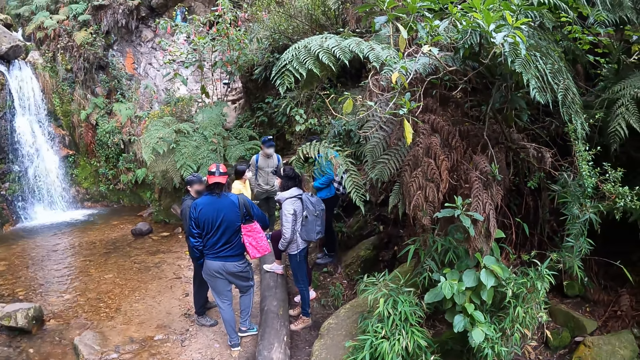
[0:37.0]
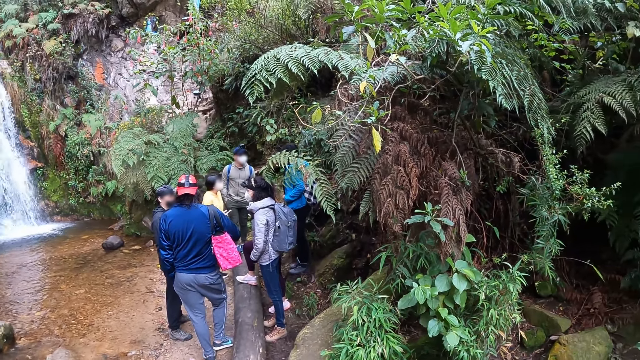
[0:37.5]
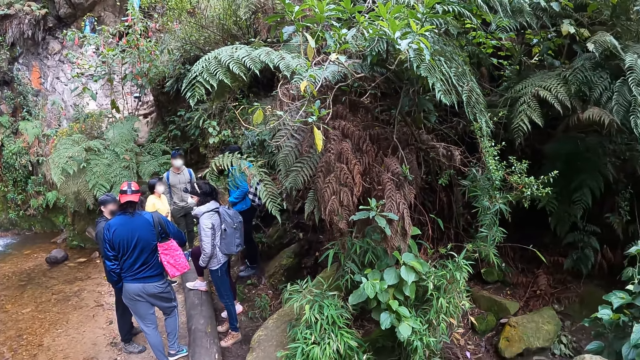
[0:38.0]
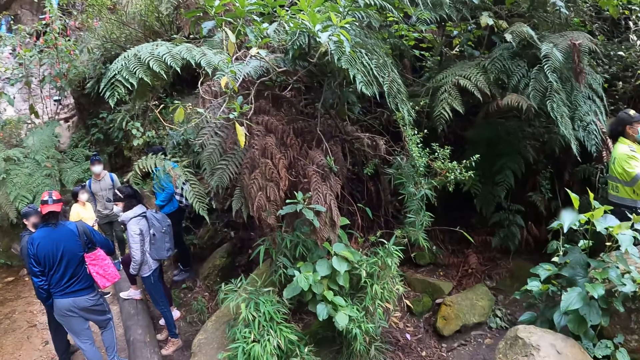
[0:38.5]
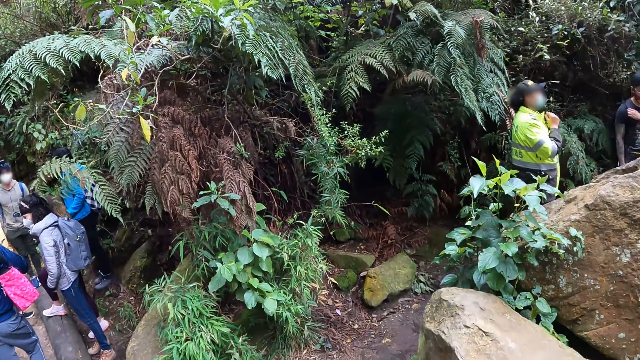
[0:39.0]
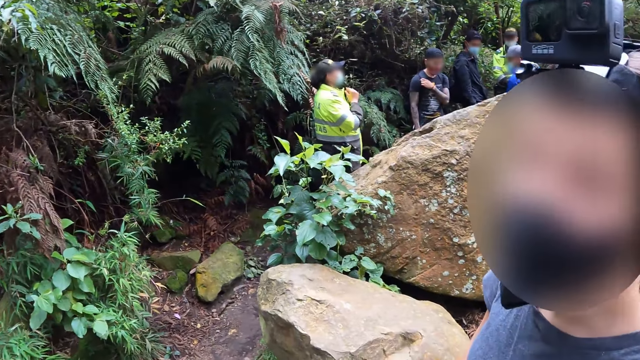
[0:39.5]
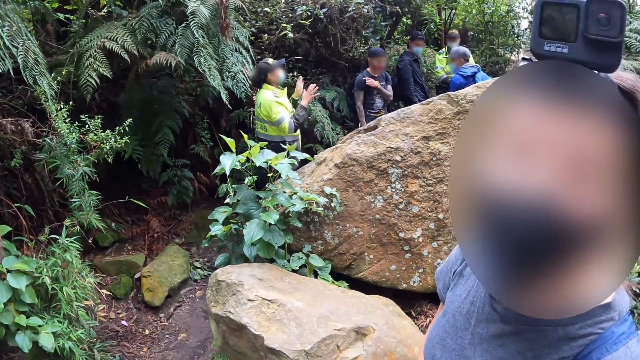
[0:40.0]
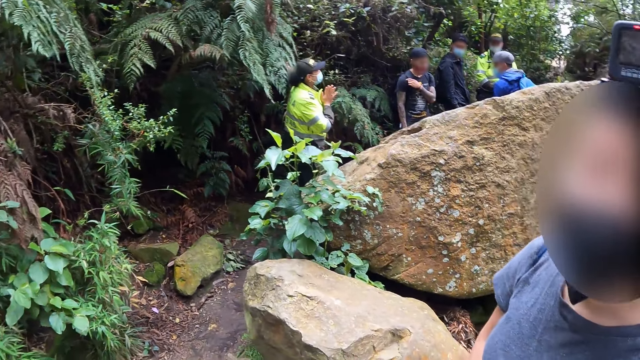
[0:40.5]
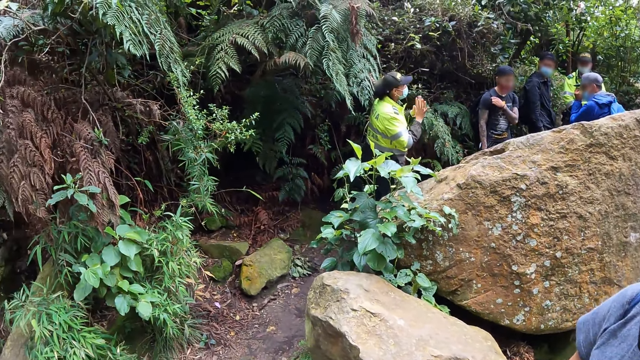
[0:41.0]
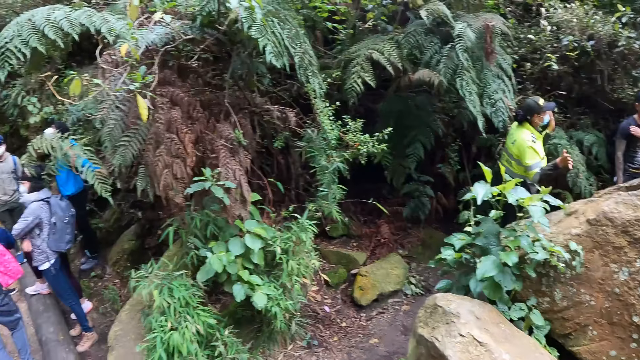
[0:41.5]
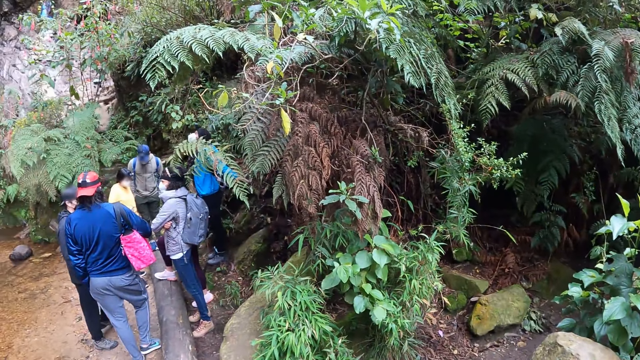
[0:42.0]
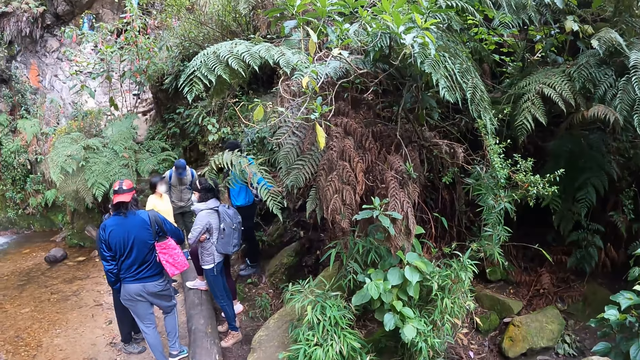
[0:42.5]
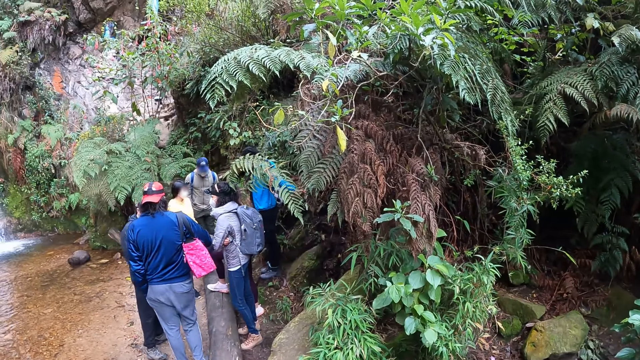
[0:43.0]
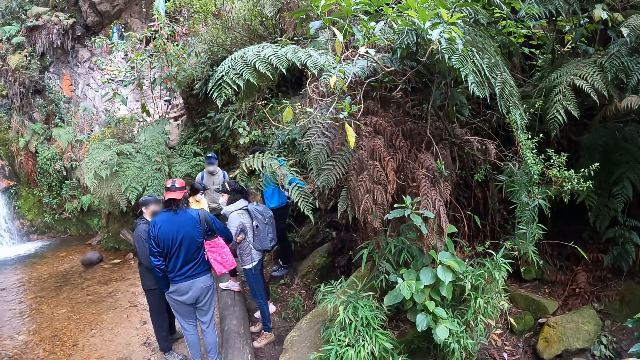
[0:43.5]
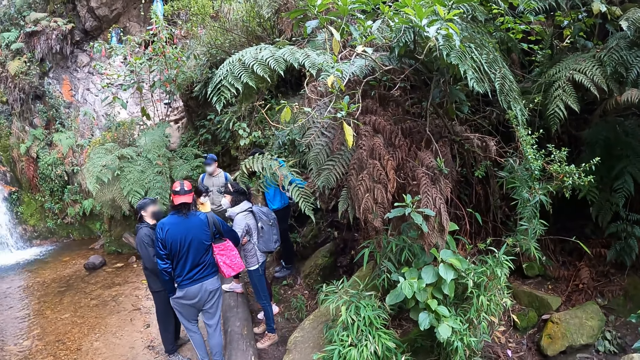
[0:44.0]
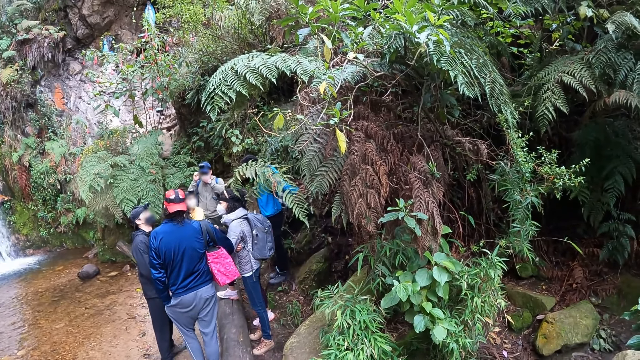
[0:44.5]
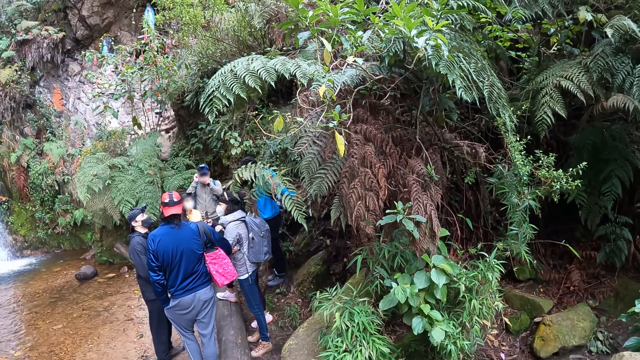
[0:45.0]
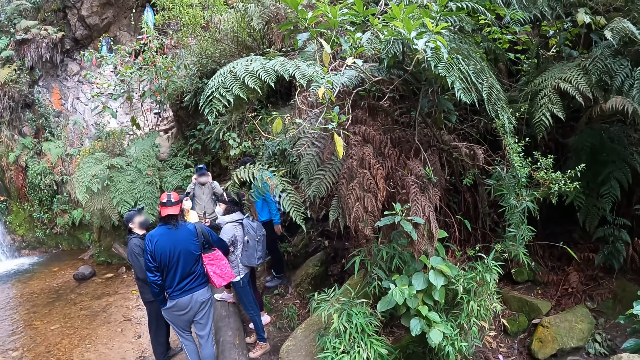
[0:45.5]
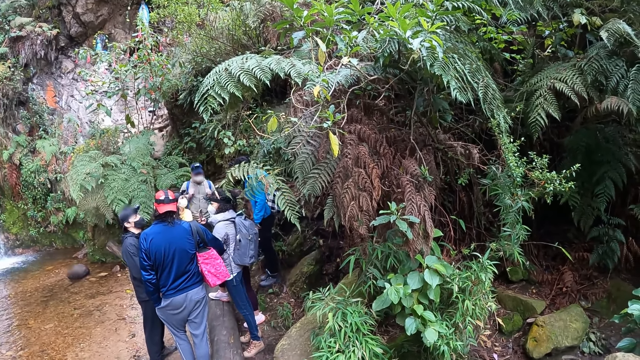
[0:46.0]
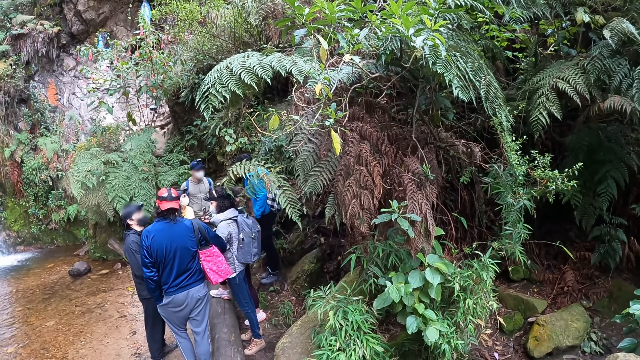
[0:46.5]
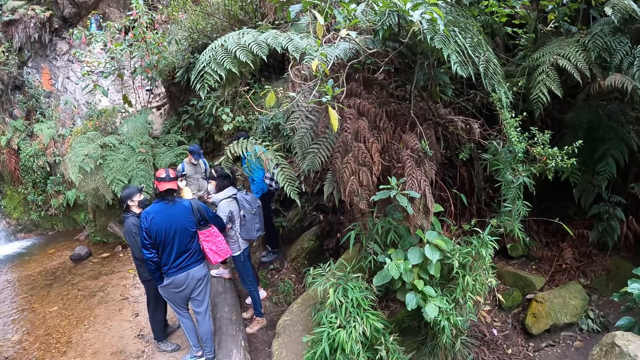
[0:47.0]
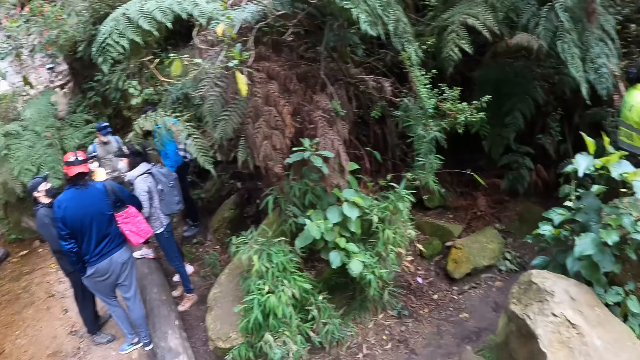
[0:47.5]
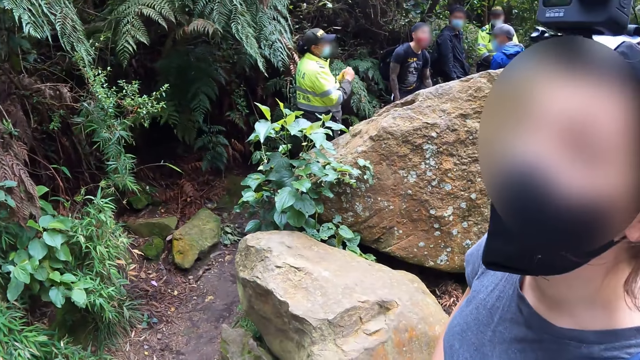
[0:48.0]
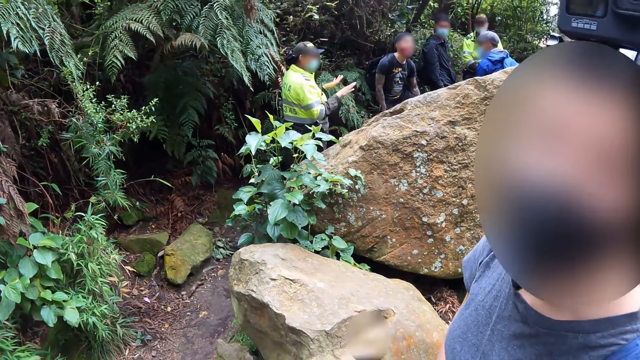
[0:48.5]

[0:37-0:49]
The man adjusts his nose mask with both hands.

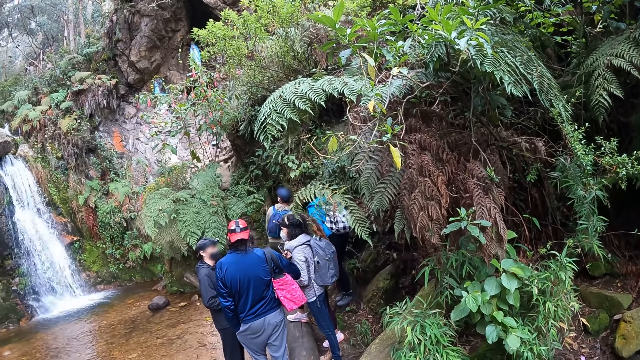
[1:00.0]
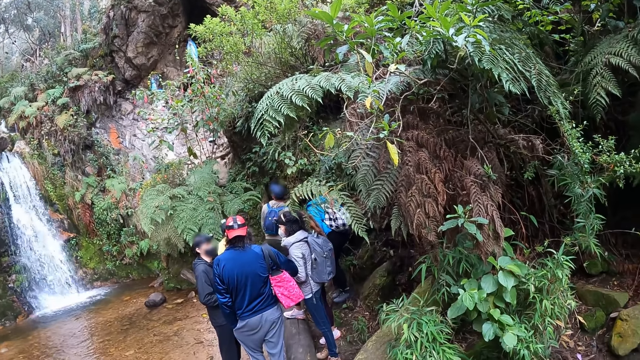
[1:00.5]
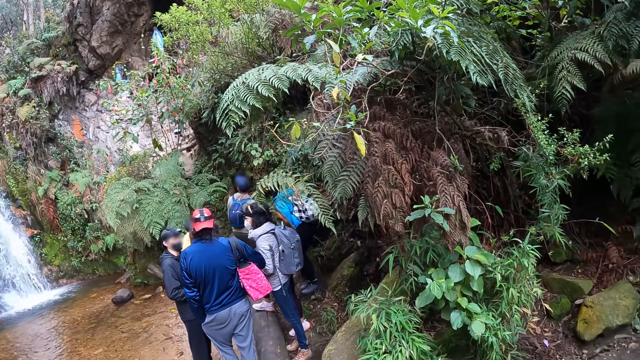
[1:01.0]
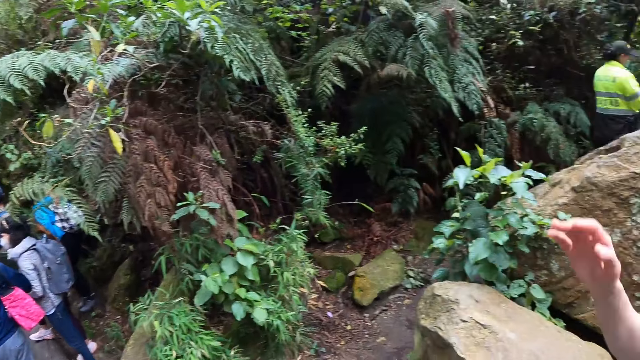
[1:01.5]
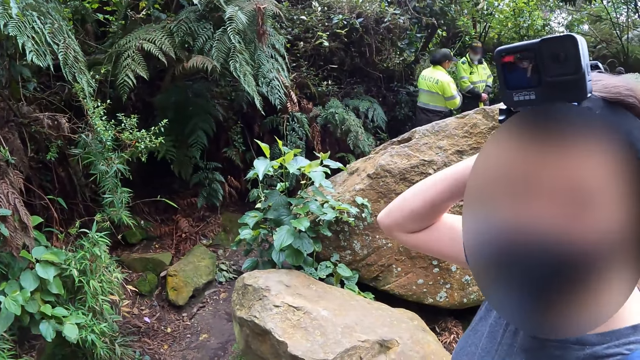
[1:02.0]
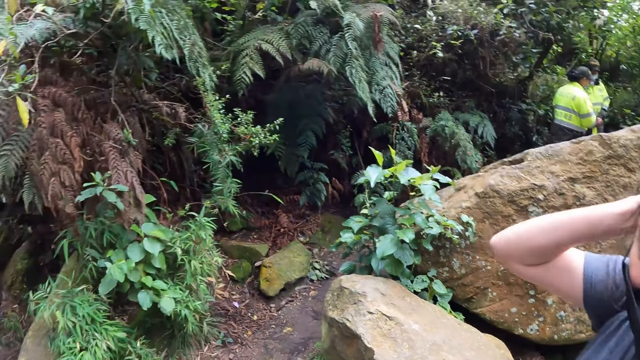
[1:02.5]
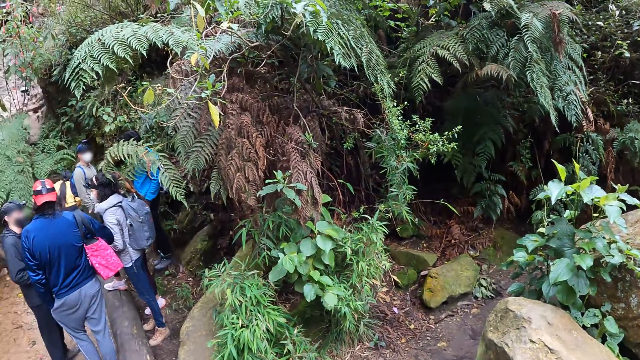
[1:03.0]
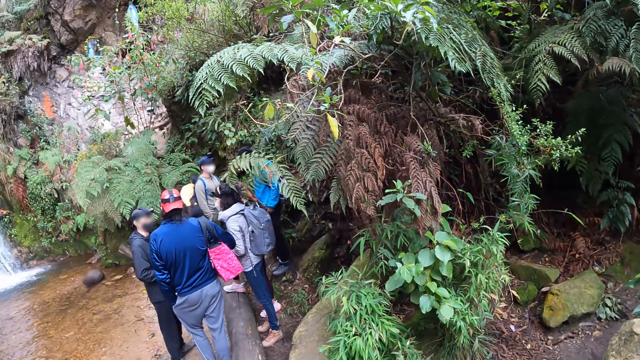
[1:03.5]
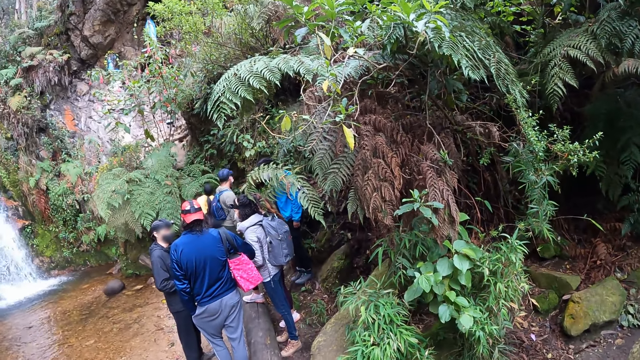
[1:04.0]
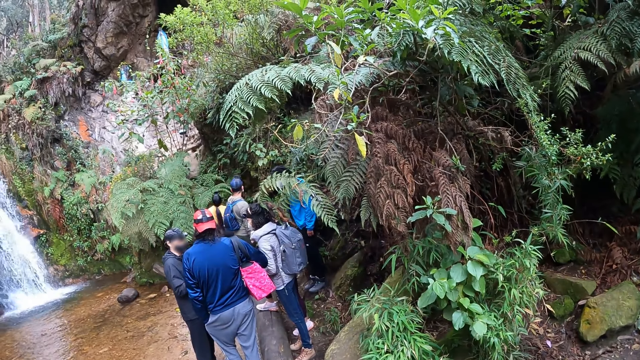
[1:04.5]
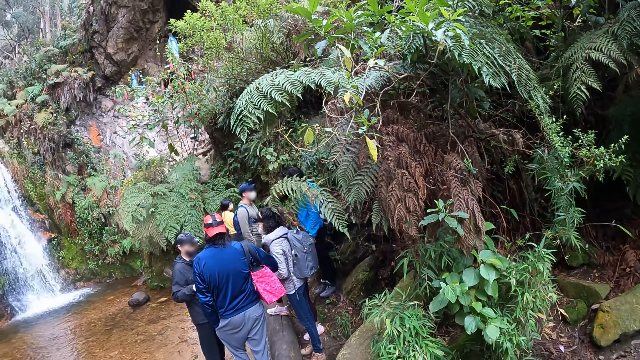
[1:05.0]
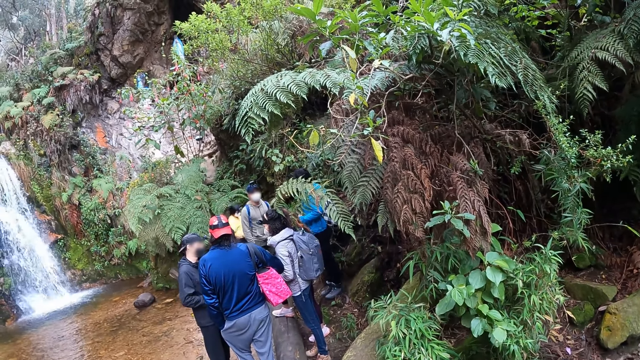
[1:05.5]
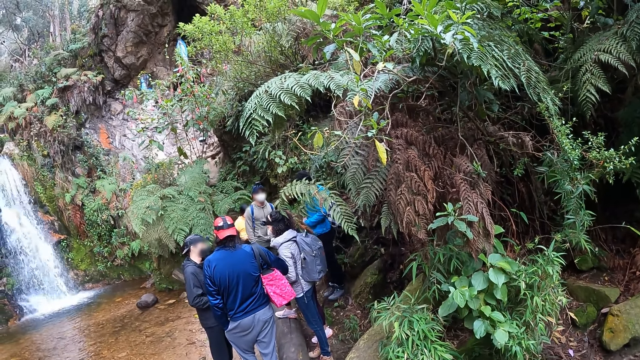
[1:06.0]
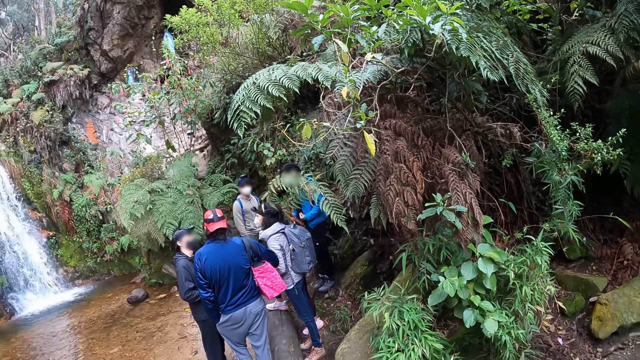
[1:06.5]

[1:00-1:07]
The woman reaches for her head with her right hand.

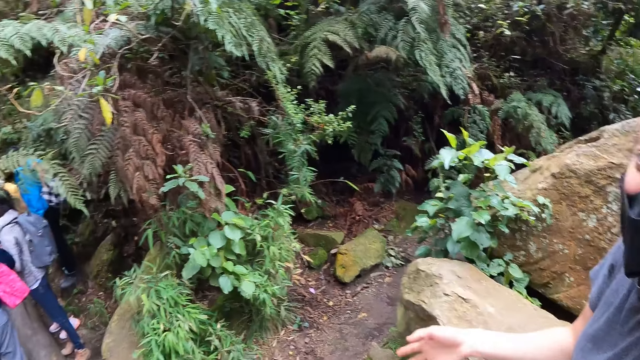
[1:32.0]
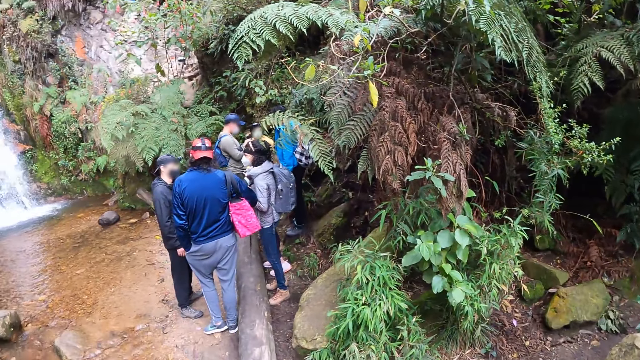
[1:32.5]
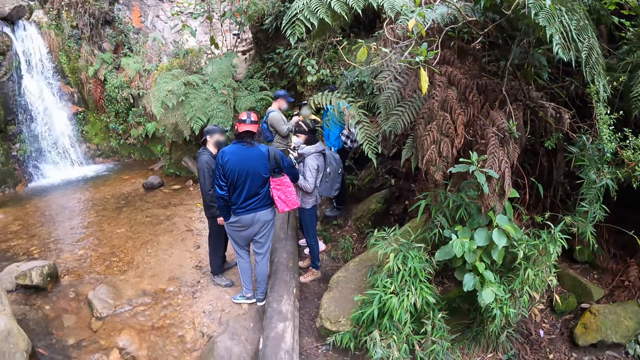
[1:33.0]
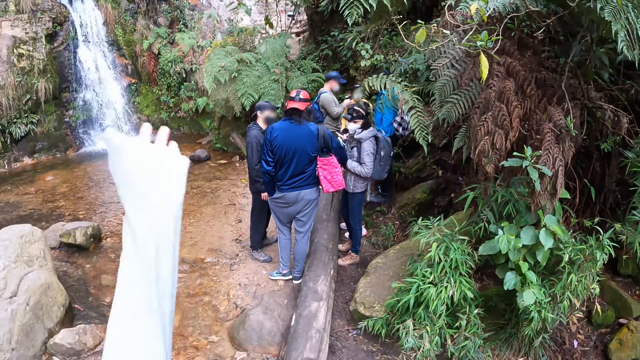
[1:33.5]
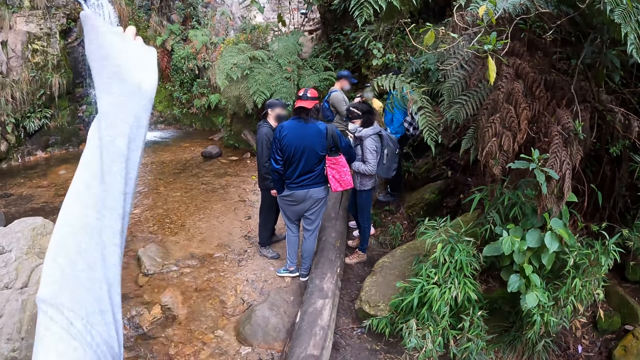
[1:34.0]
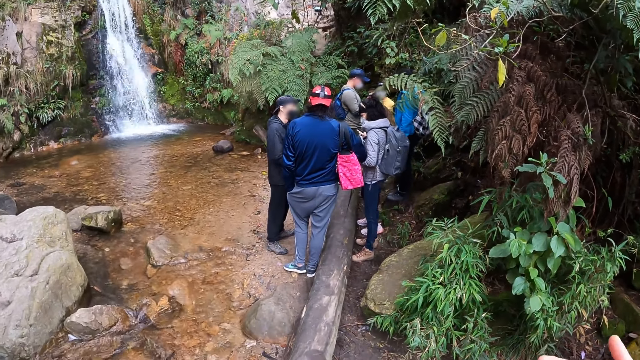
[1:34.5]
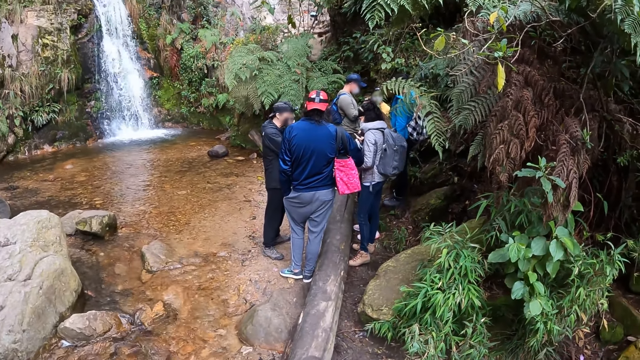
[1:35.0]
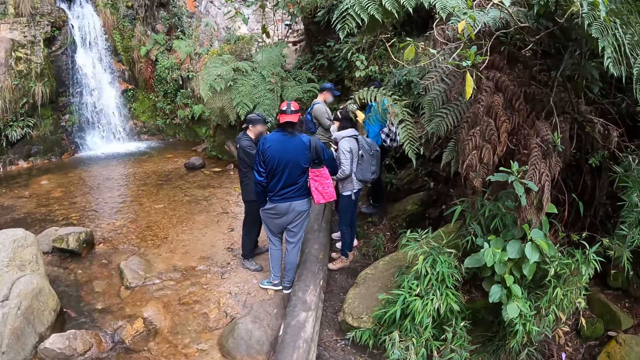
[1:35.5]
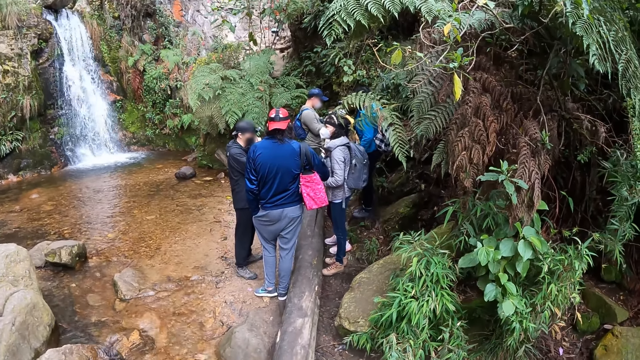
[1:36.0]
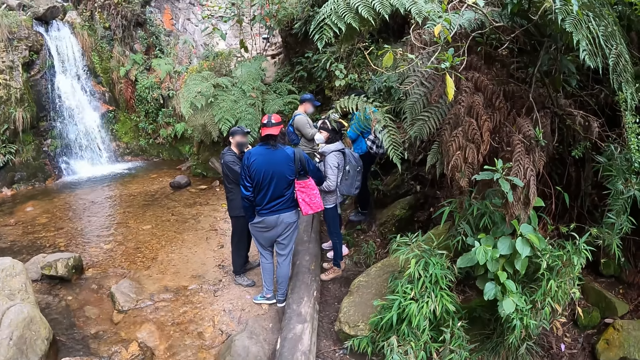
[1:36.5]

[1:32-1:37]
The camera wearer gestures.
